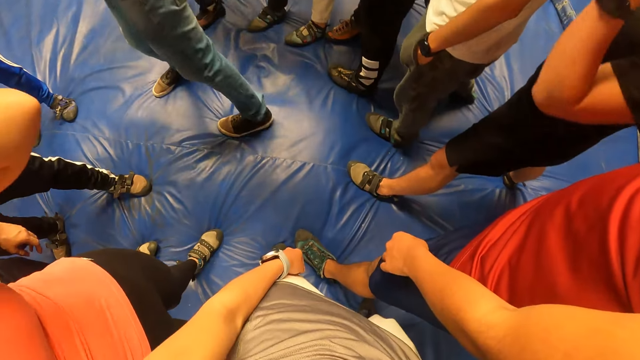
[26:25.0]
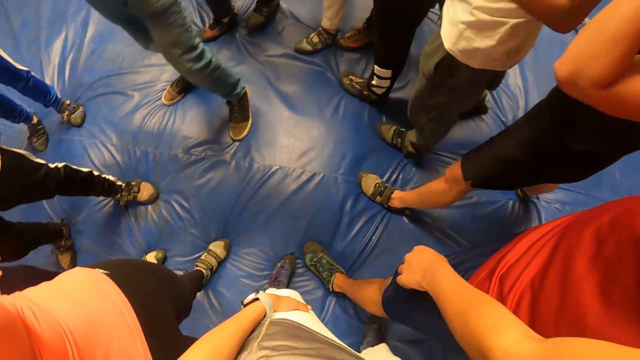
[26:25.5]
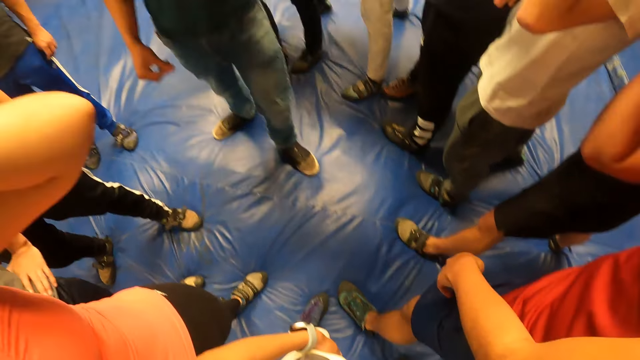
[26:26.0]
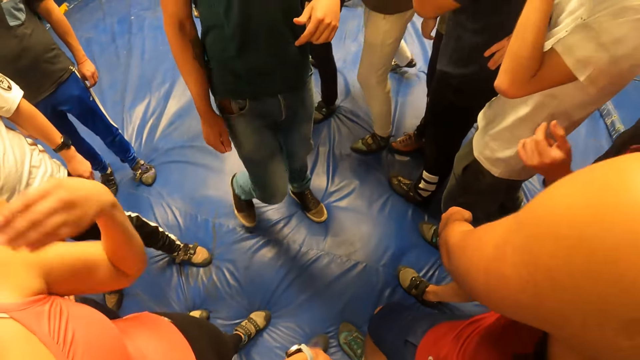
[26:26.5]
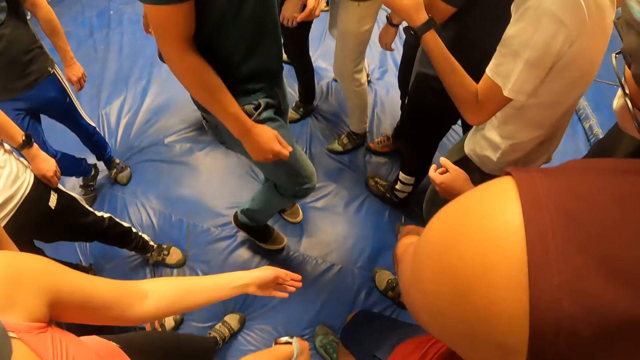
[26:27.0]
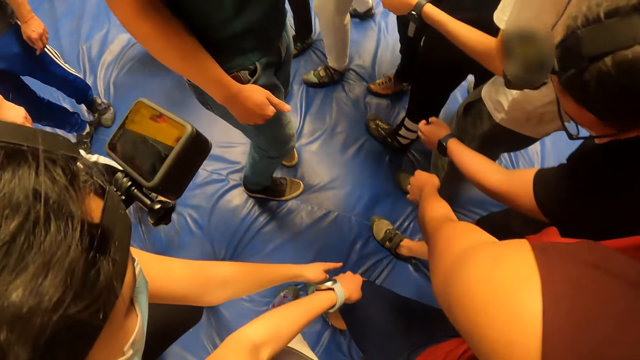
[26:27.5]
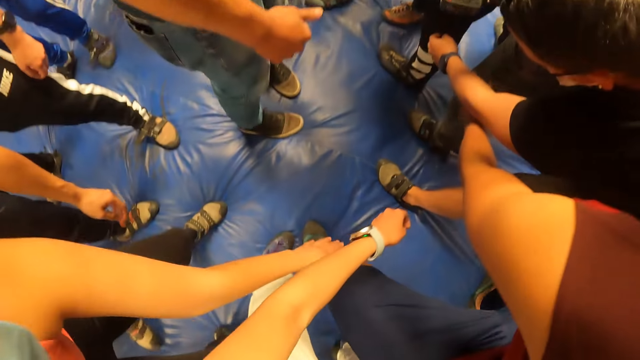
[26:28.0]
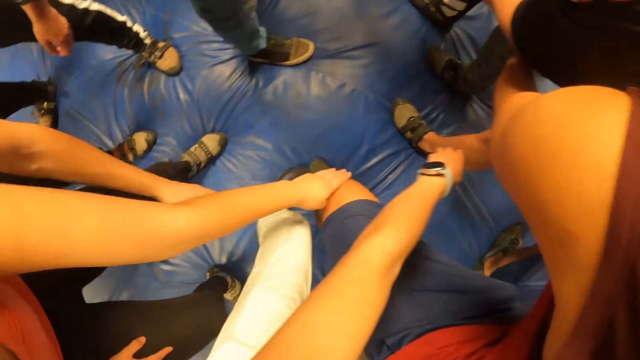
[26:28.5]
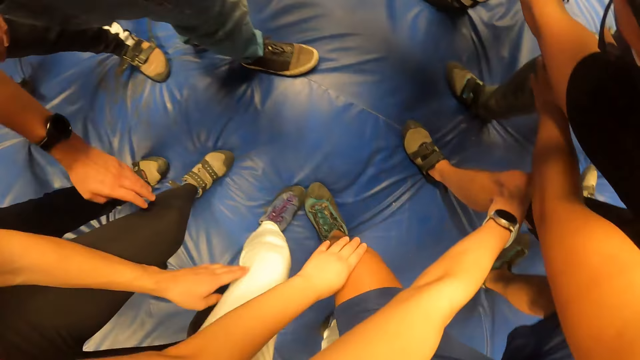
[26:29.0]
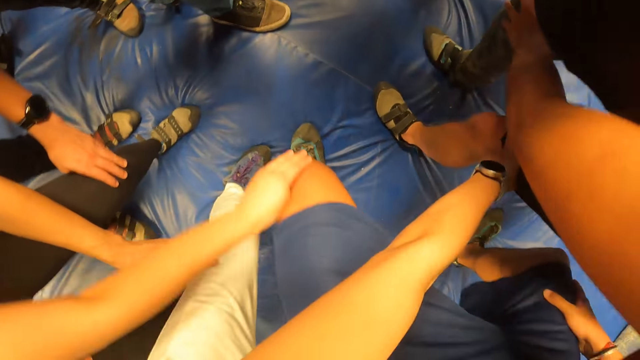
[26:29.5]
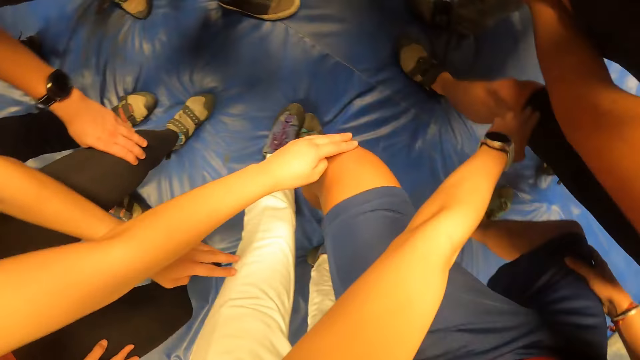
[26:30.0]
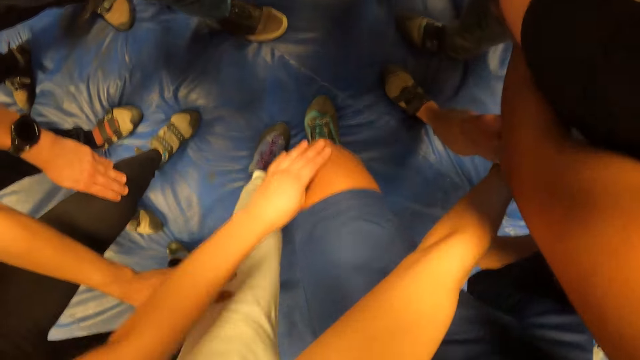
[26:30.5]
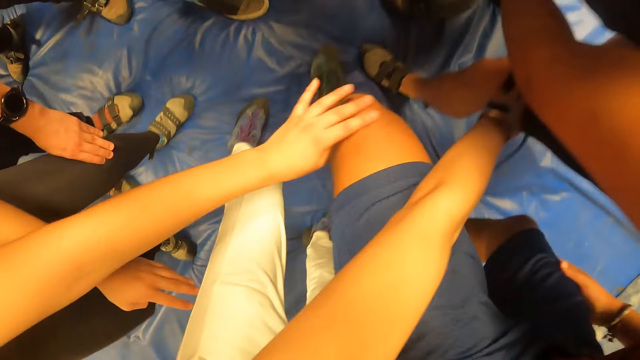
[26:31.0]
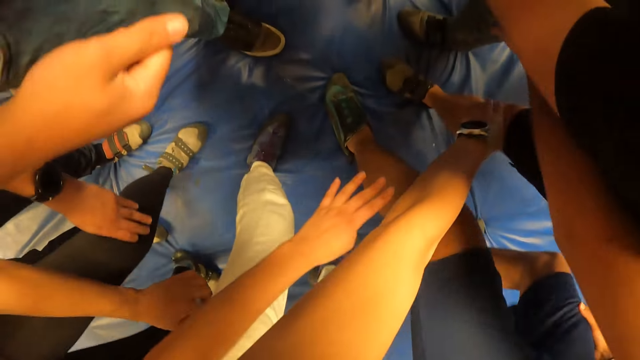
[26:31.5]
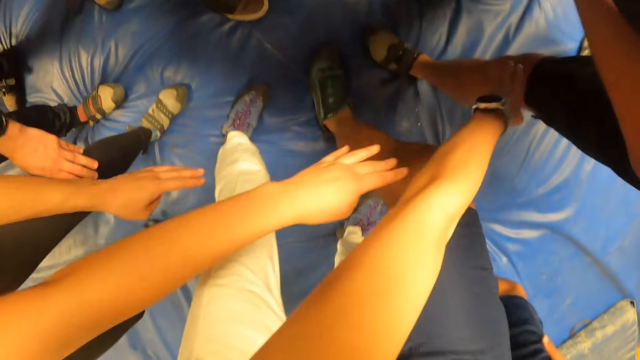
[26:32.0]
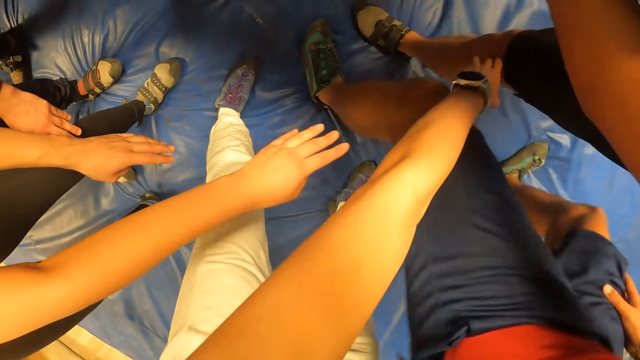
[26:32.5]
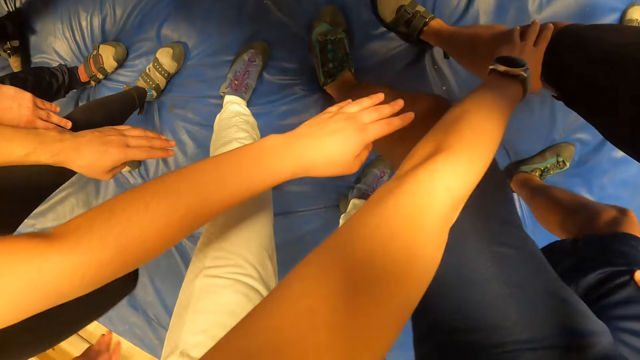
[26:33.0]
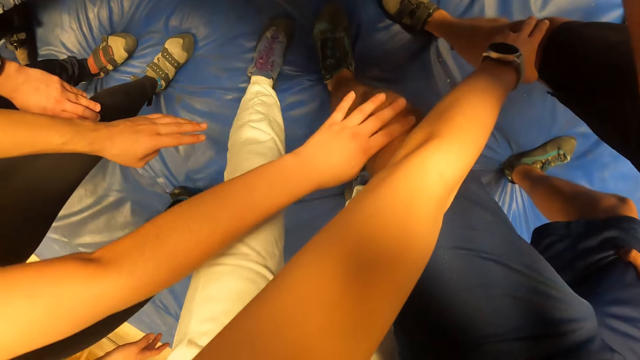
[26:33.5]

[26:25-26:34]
The camera wearer plays on the mattress.

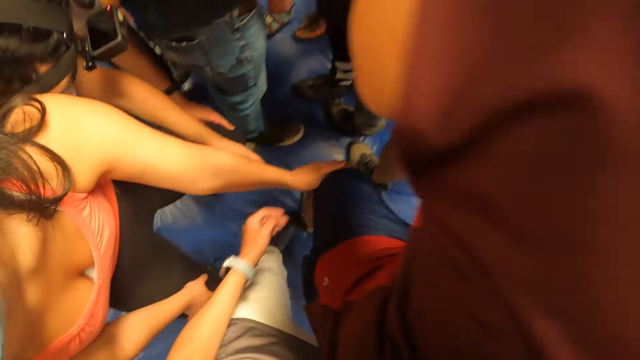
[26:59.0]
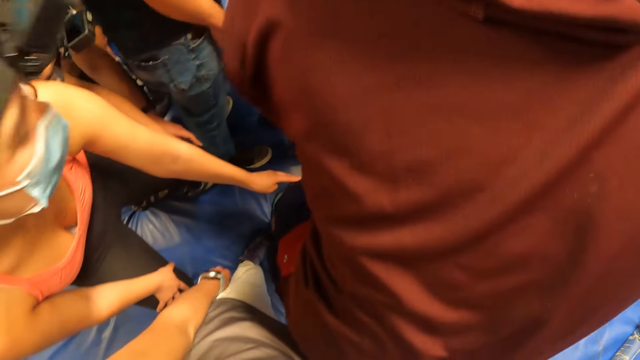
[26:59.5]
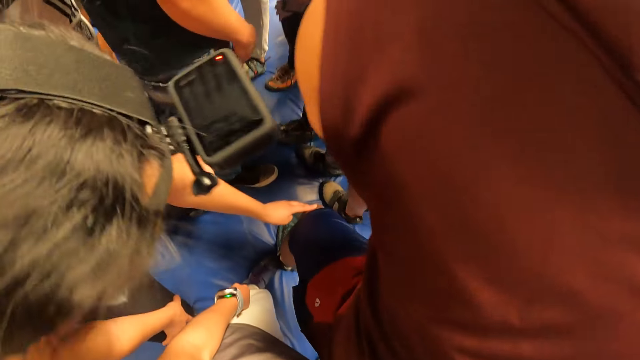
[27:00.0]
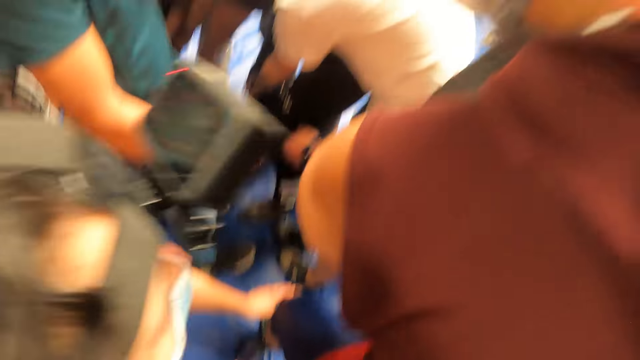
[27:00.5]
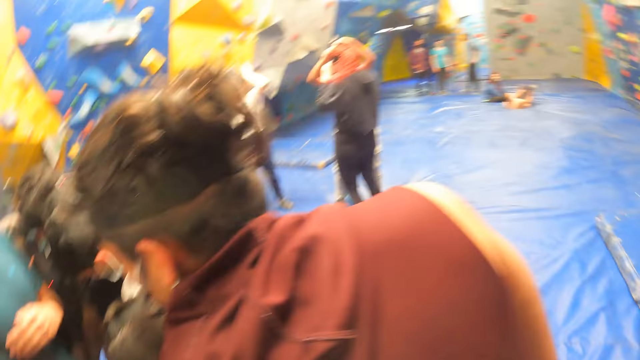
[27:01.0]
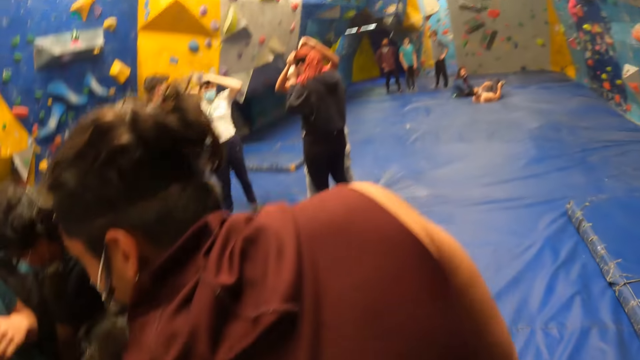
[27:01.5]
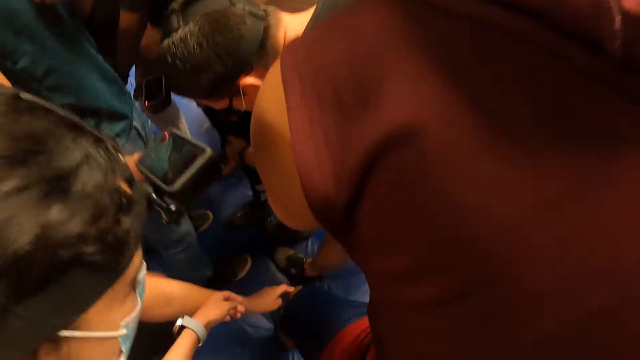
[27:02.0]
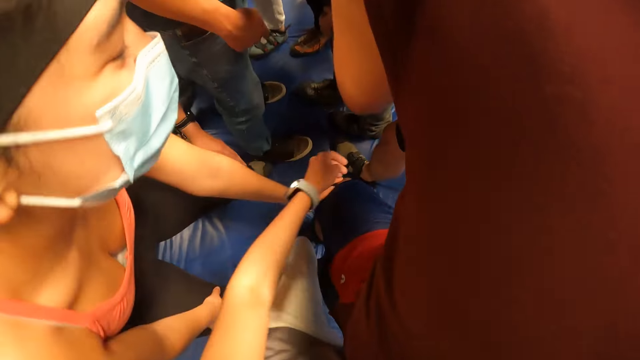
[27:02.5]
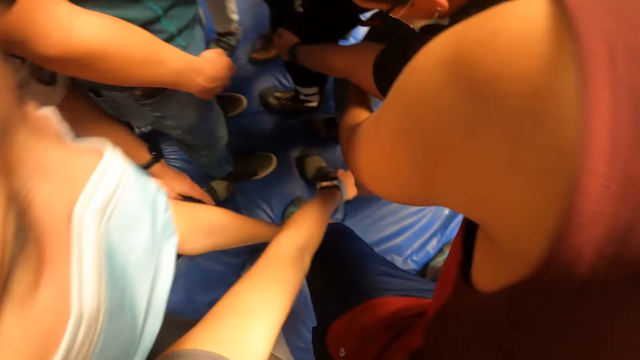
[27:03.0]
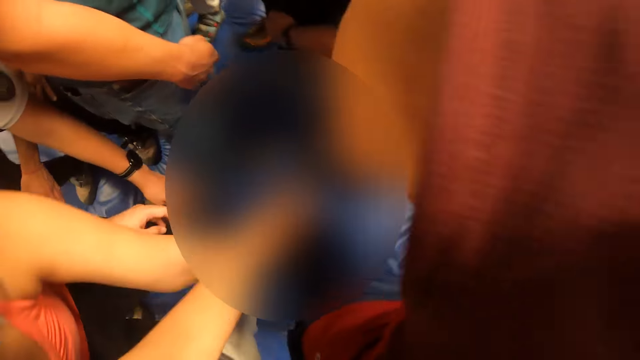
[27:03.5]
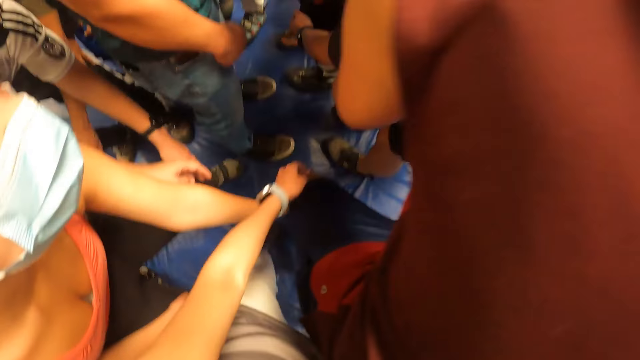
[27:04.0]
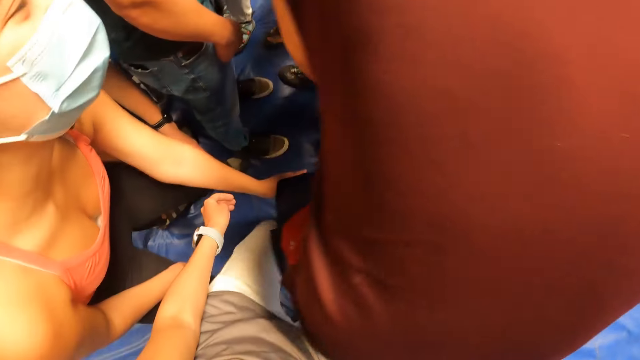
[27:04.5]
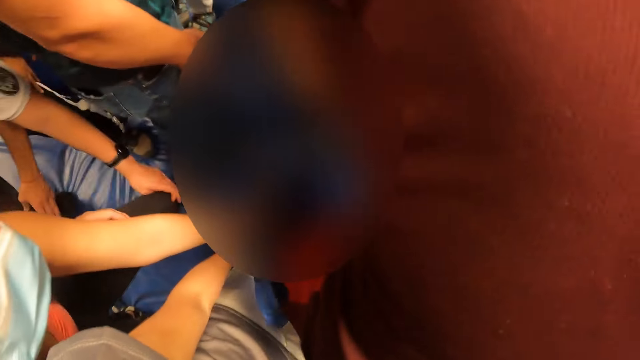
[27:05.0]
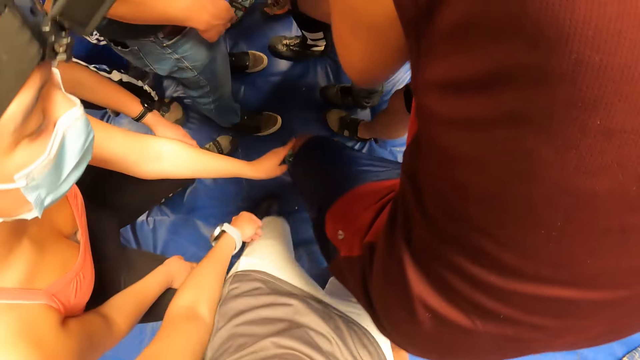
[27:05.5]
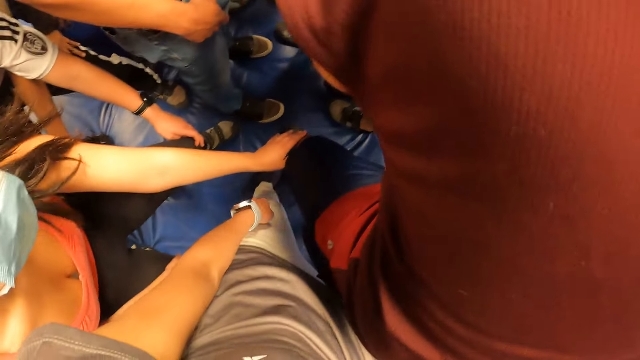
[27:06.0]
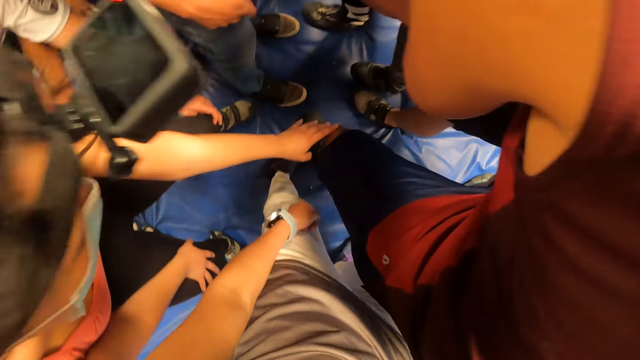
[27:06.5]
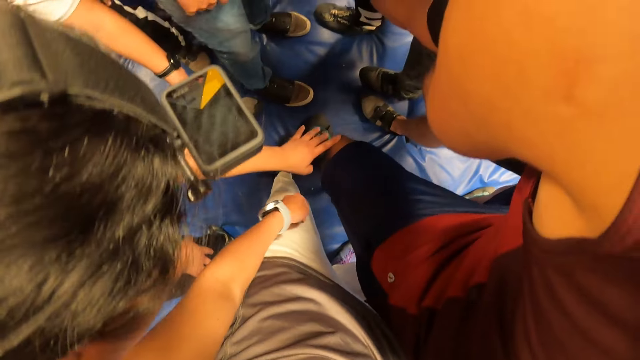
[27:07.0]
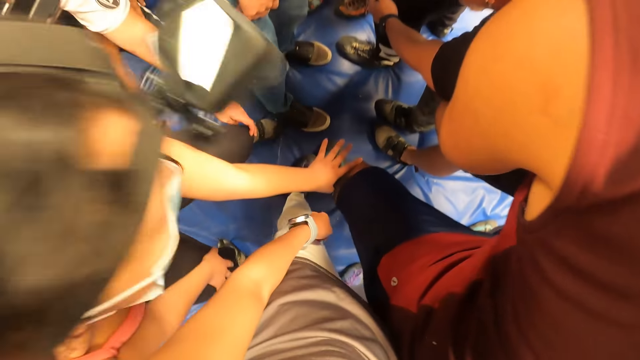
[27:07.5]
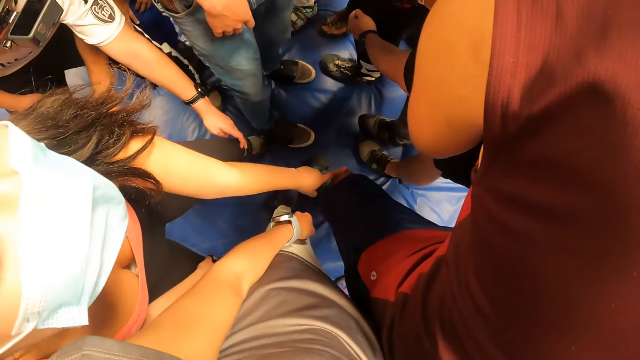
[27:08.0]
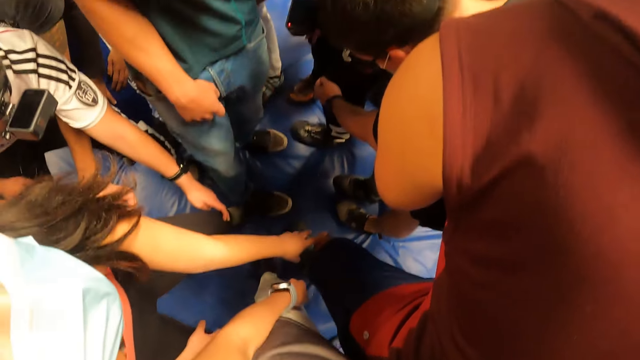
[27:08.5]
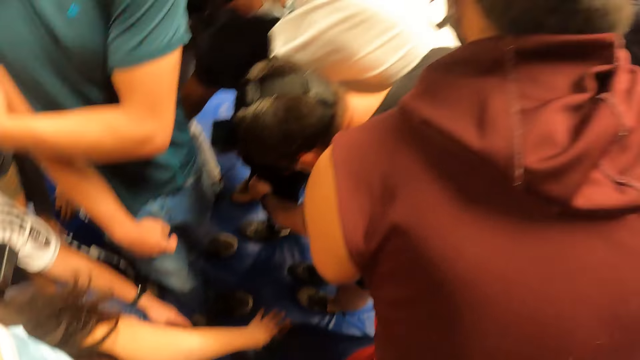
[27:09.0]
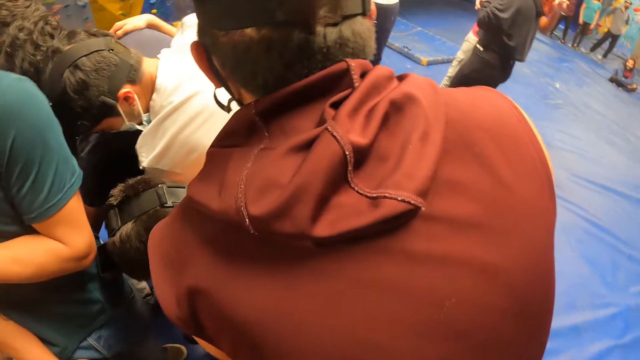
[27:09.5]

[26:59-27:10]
The camera wearer looks around. They play on the mattress.
